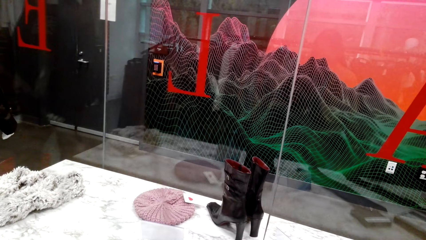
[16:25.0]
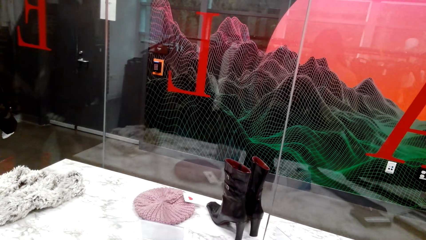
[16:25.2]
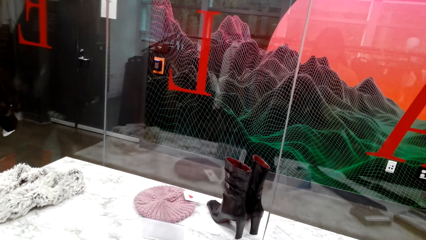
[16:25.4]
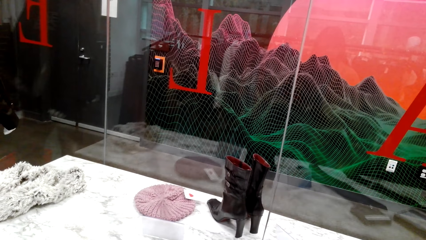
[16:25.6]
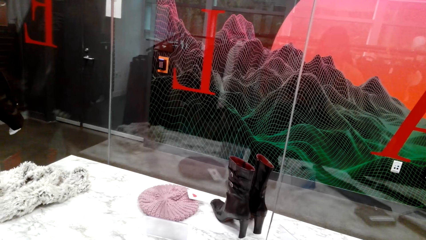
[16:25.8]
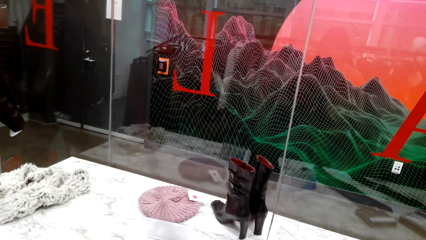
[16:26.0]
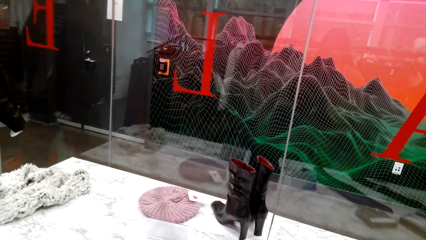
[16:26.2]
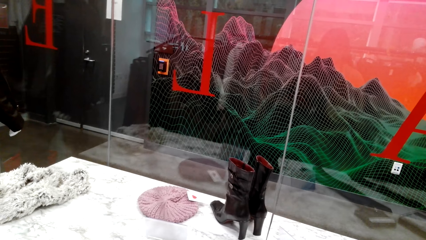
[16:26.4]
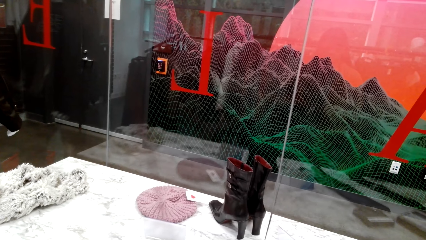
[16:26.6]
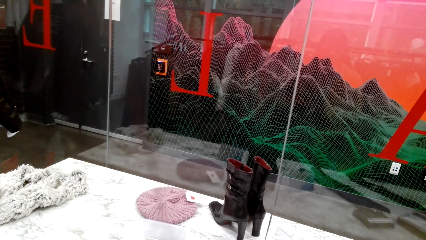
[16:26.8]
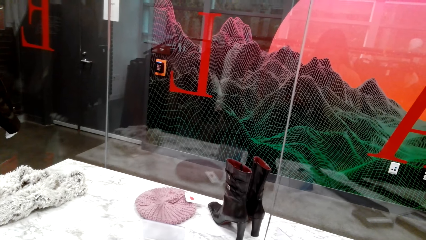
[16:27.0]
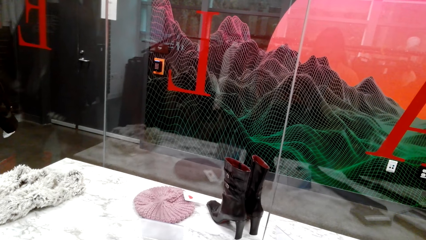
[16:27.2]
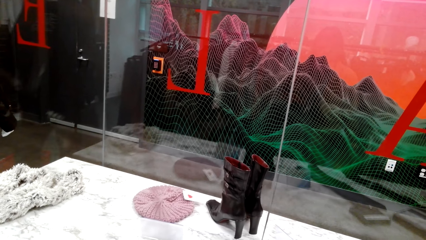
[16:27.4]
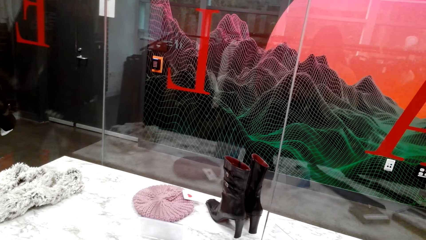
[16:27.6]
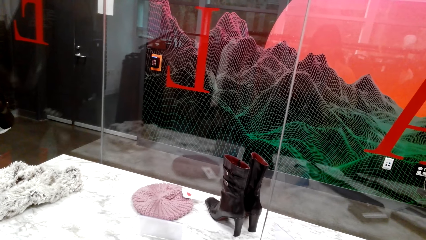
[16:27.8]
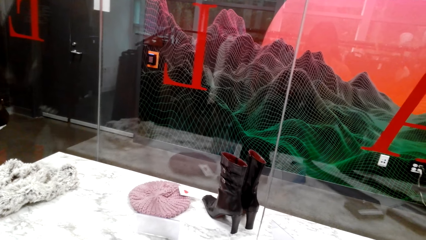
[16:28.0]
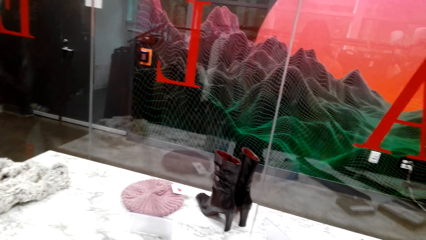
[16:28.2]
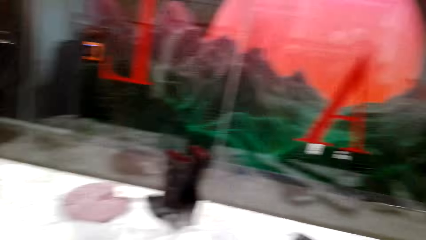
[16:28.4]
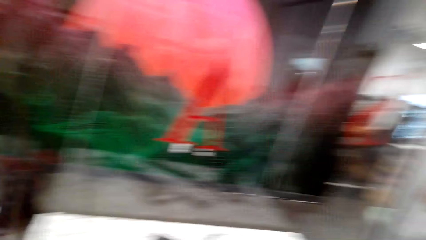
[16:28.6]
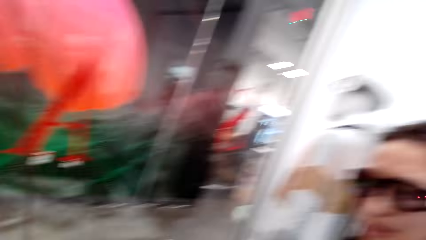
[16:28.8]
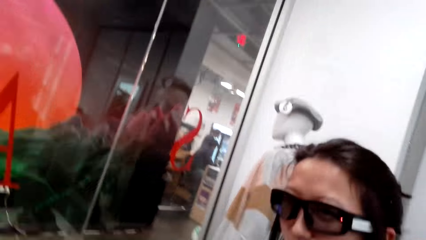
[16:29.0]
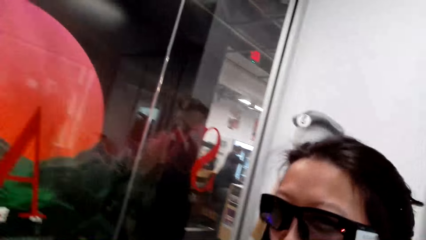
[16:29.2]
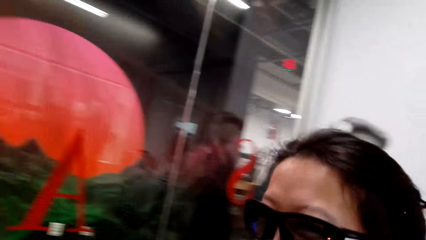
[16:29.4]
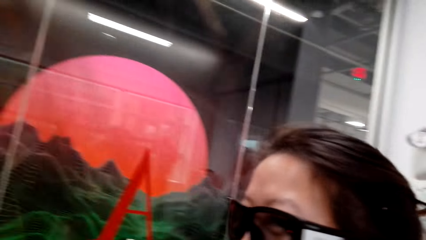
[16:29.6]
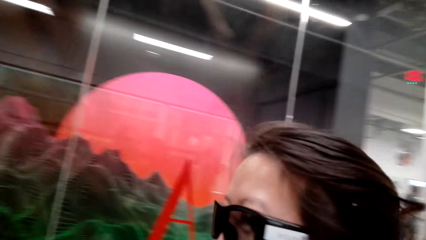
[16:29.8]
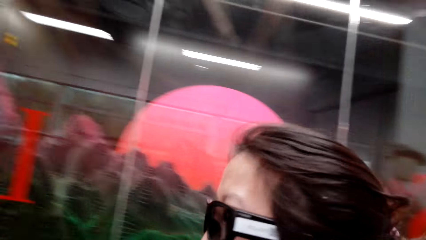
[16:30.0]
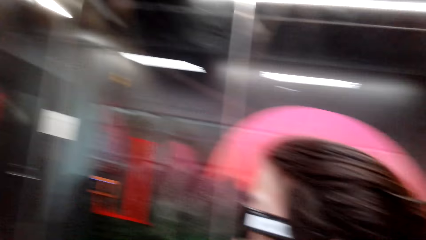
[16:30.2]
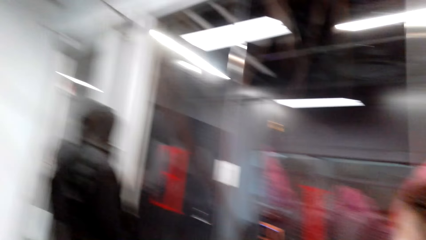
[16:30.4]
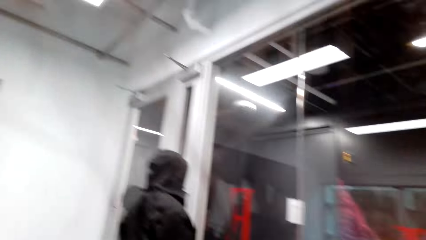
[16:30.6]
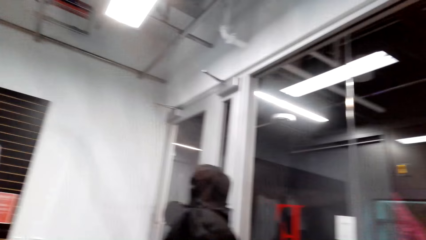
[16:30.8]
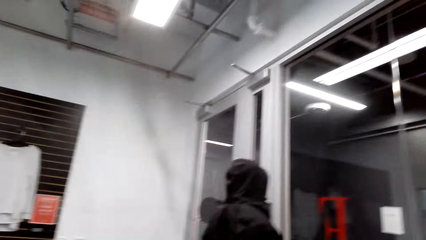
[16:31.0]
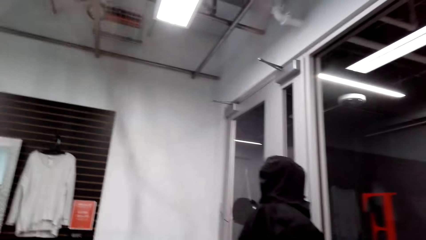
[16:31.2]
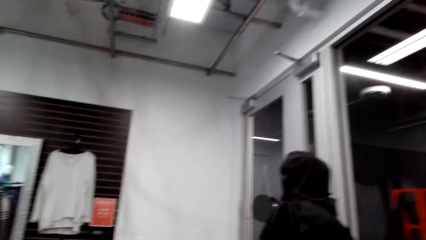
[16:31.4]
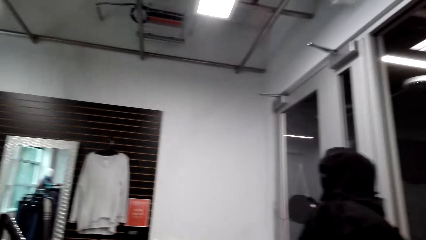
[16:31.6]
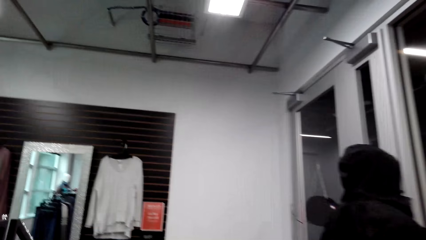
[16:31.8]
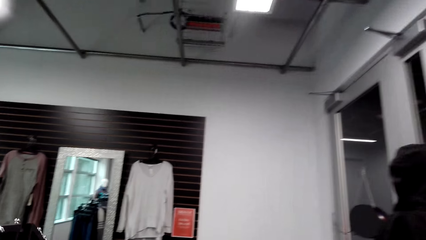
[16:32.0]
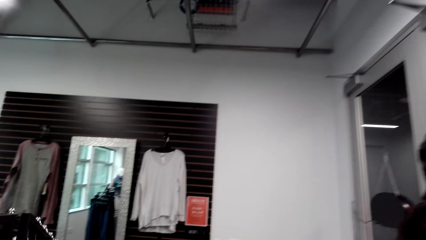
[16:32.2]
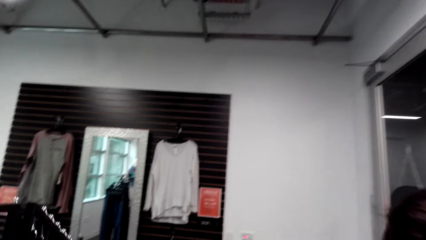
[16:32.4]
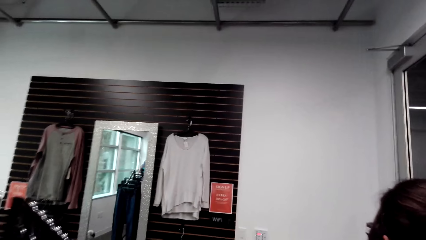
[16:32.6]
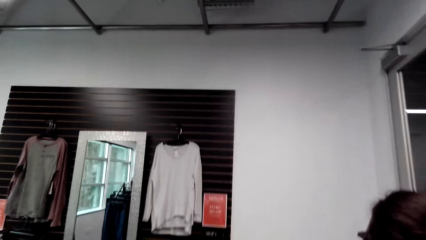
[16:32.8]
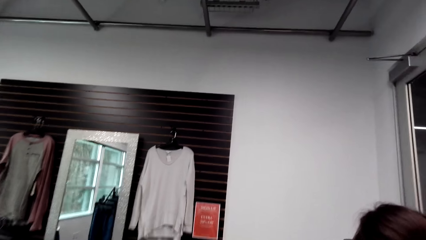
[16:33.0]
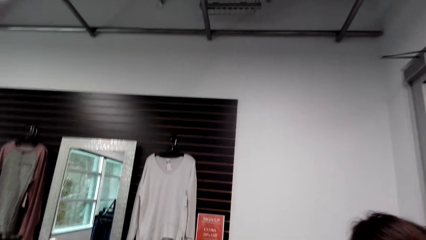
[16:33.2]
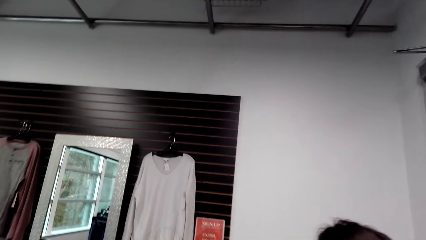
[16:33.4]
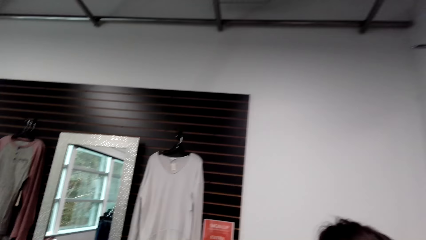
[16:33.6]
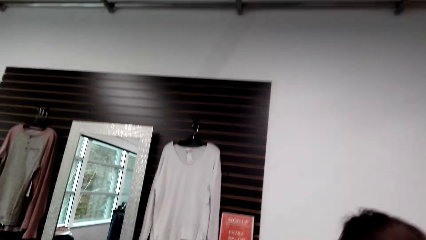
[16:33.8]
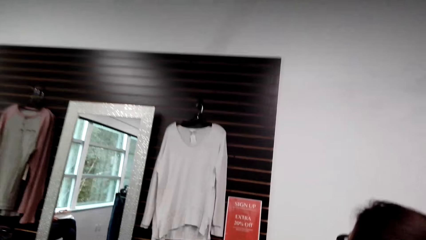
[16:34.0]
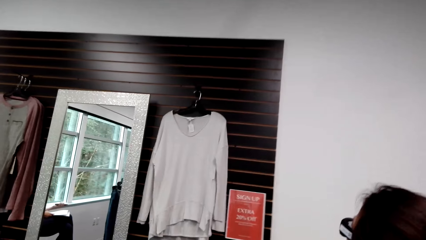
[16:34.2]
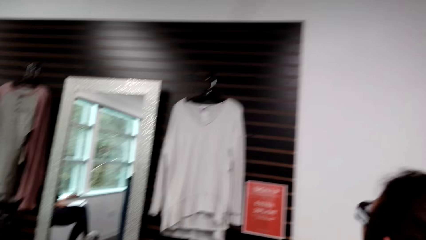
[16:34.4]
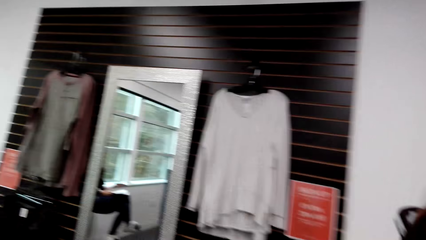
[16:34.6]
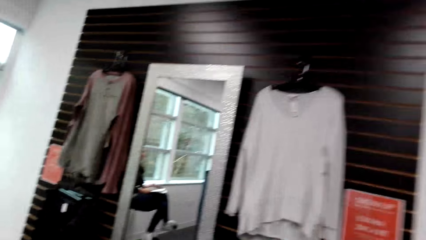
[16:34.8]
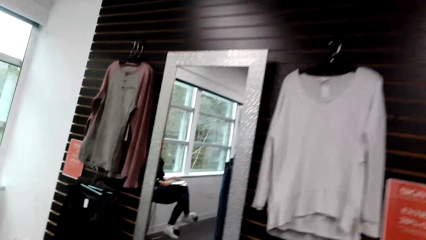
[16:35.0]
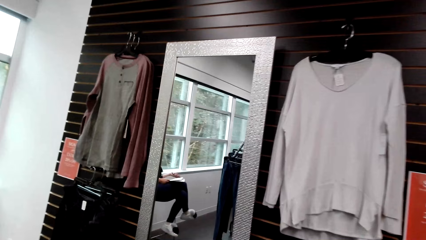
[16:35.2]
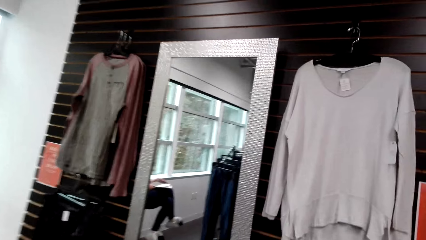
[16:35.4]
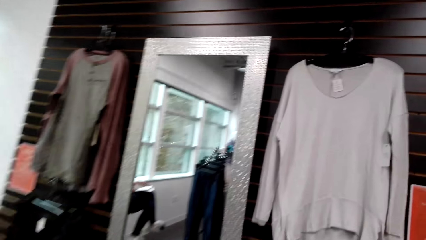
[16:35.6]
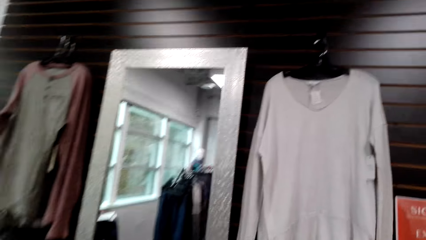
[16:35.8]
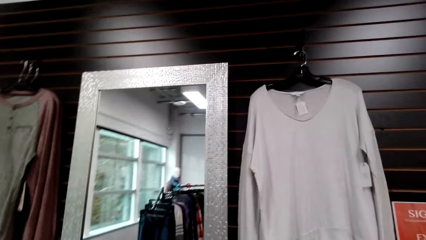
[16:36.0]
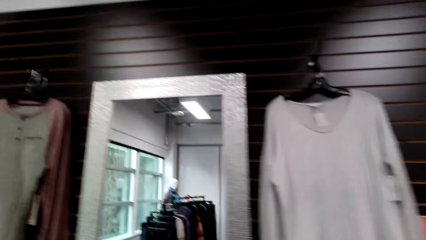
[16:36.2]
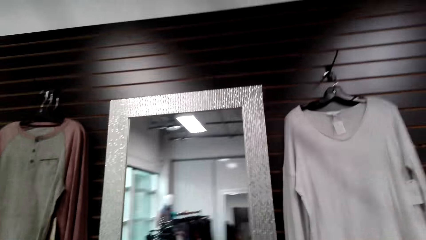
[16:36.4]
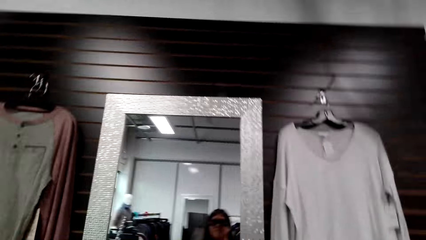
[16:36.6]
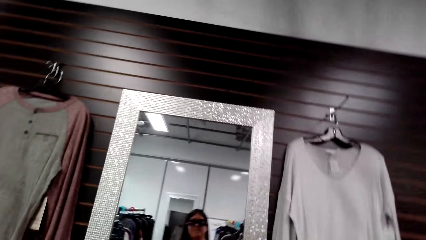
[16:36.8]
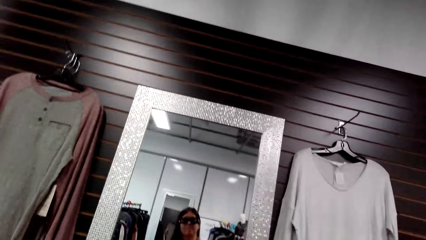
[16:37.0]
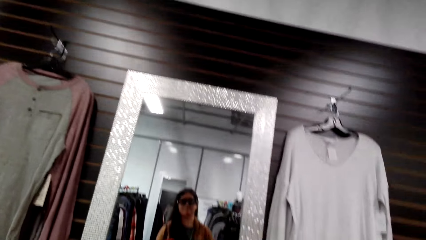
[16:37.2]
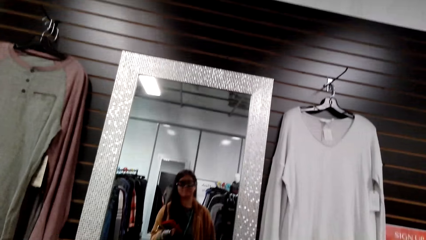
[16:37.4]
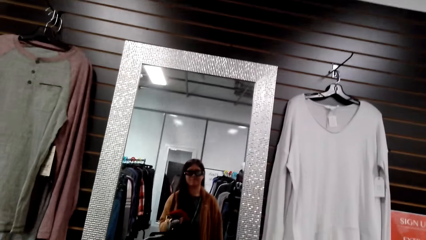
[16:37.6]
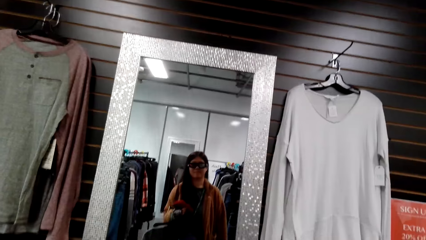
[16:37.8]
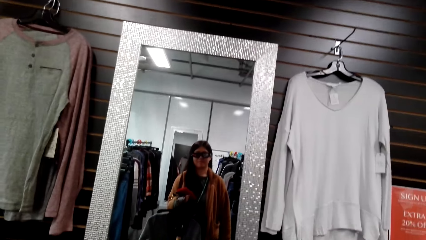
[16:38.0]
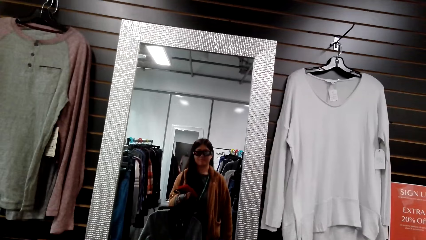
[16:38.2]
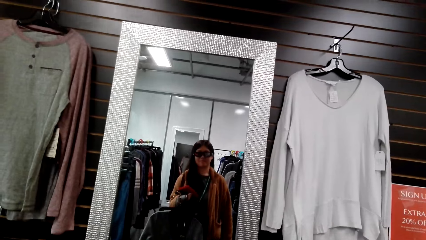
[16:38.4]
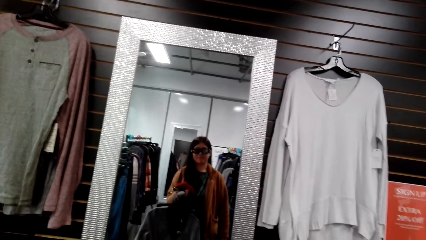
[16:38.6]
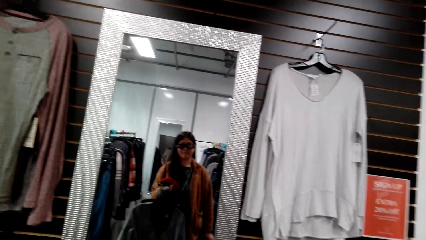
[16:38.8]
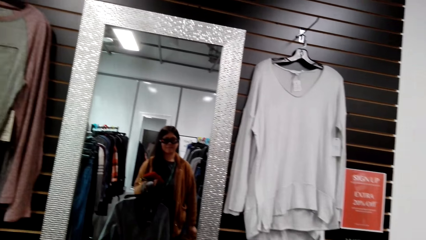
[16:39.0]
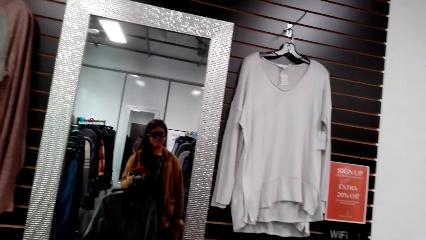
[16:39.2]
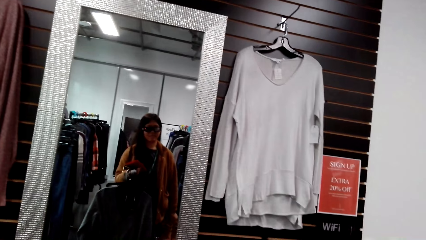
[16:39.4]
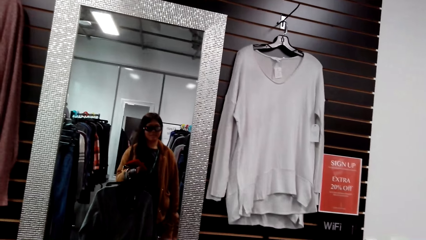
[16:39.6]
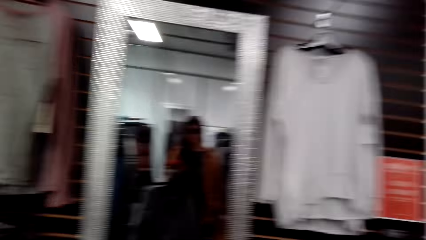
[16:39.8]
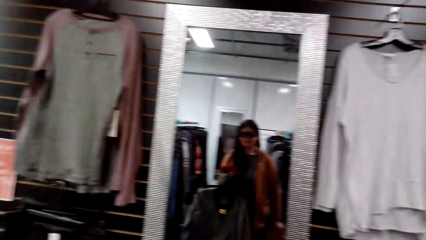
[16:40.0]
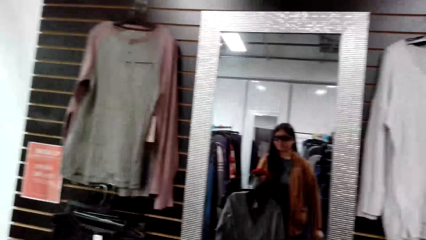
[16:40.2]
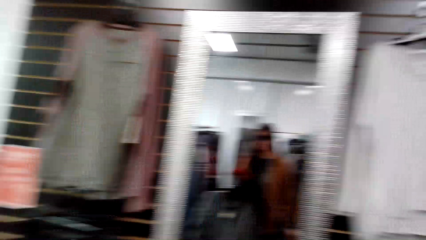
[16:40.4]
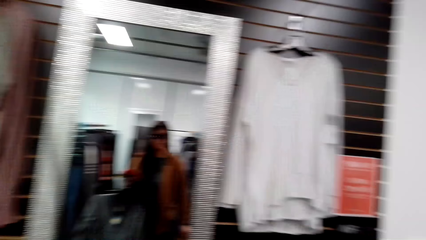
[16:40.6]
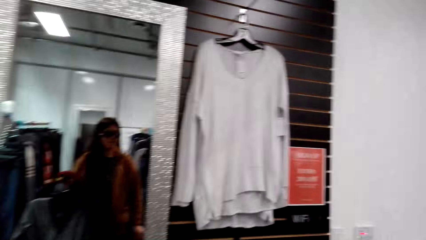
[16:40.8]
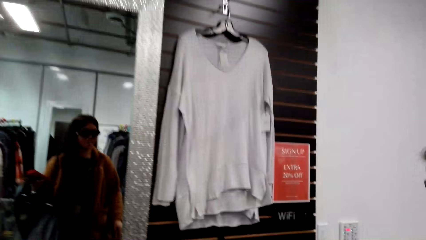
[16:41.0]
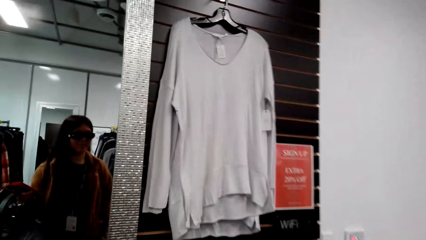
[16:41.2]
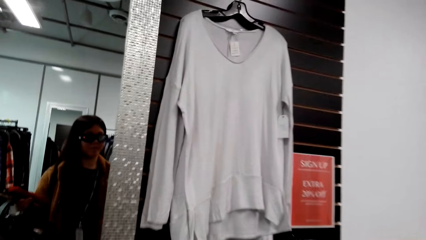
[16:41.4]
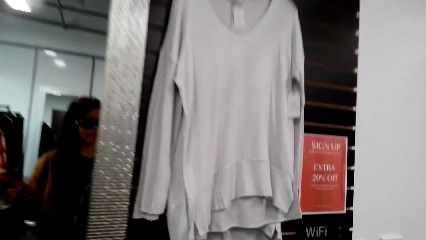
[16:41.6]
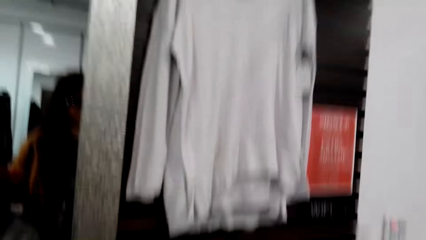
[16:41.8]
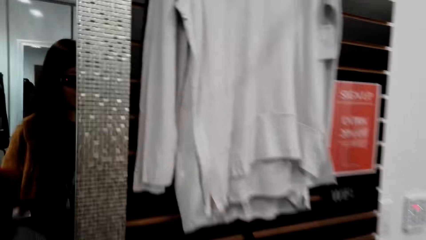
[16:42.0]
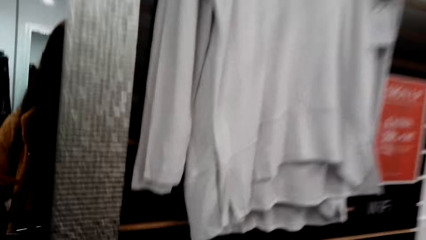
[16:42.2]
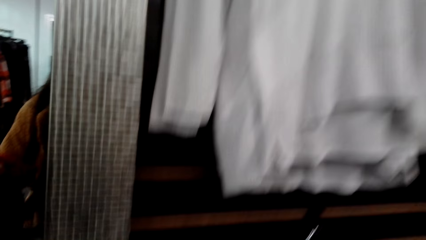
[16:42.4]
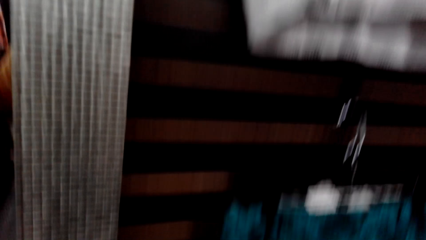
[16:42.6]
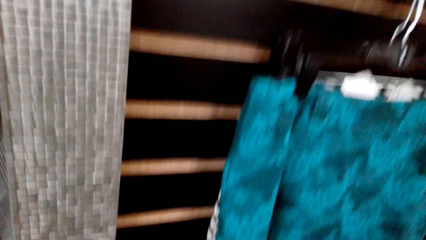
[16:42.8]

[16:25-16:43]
A man dialogues with the camera wearer. The camera wearer talks to the man. They walk towards the mirror. The man walks towards the mirror. The camera wearer looks into the mirror. They dialogue with another person.
